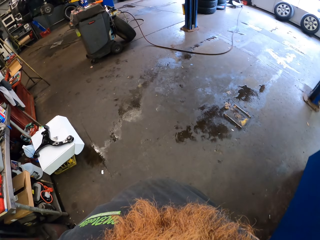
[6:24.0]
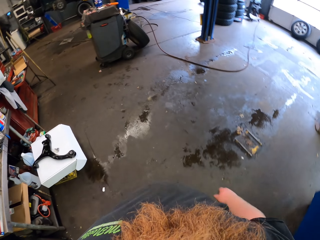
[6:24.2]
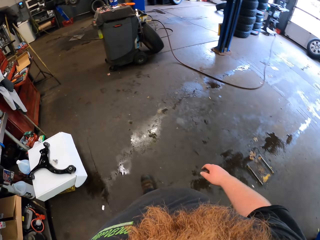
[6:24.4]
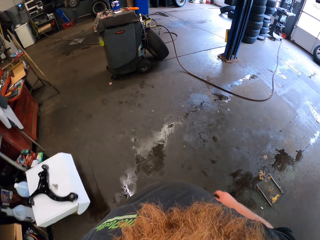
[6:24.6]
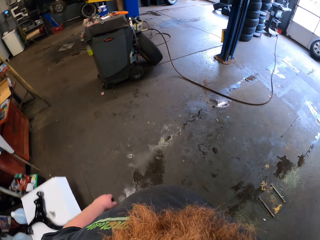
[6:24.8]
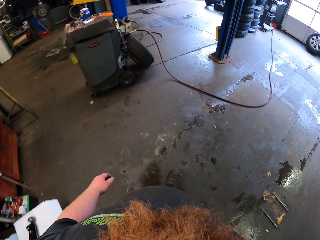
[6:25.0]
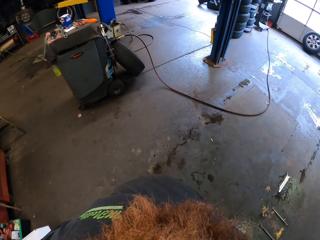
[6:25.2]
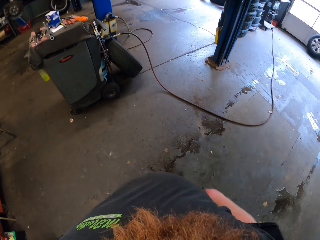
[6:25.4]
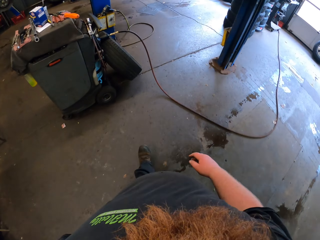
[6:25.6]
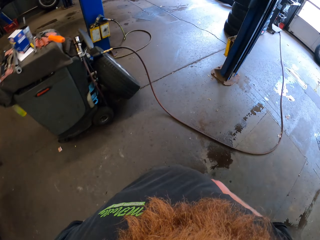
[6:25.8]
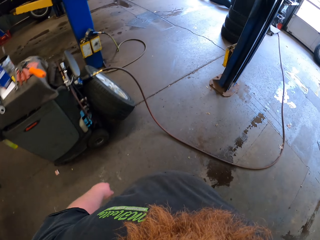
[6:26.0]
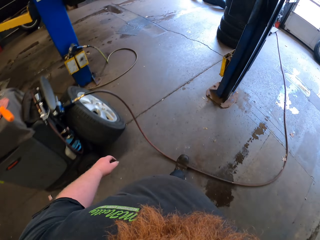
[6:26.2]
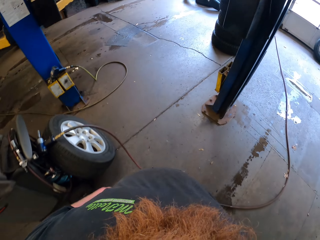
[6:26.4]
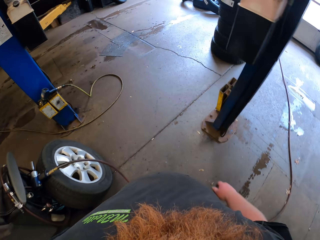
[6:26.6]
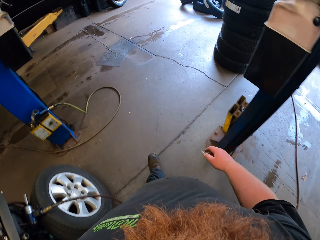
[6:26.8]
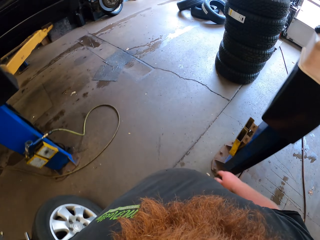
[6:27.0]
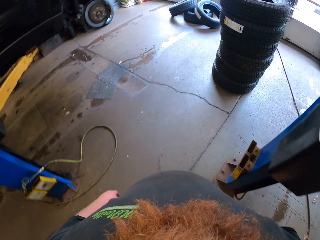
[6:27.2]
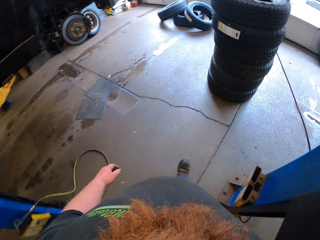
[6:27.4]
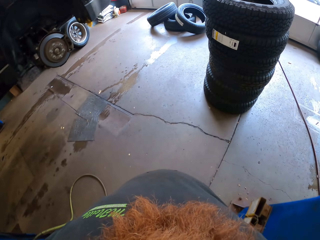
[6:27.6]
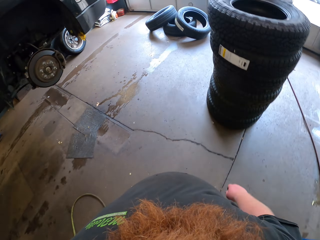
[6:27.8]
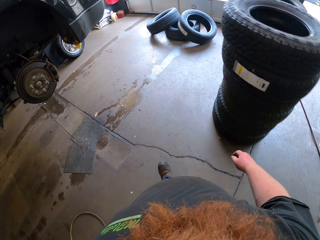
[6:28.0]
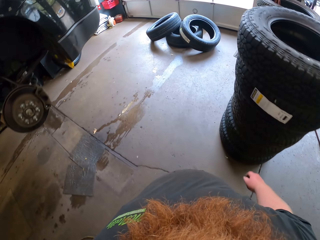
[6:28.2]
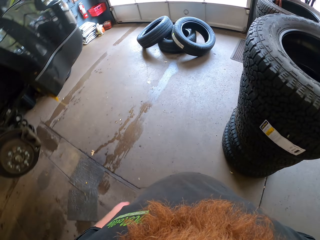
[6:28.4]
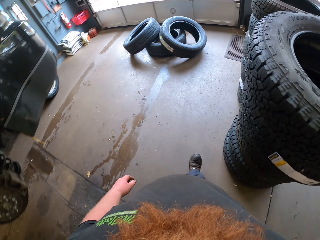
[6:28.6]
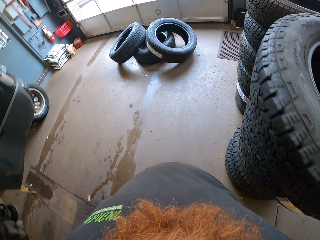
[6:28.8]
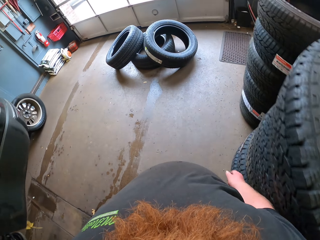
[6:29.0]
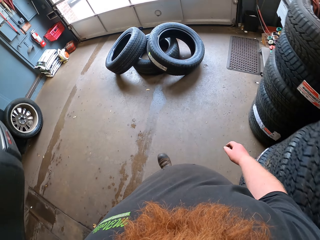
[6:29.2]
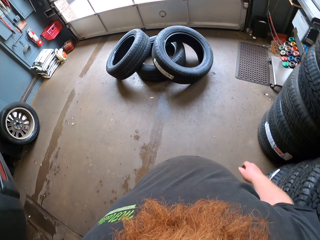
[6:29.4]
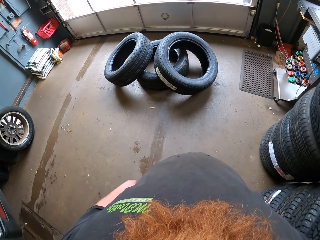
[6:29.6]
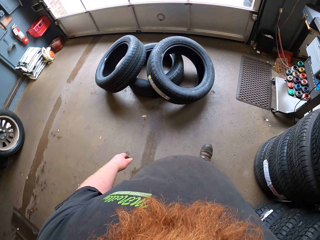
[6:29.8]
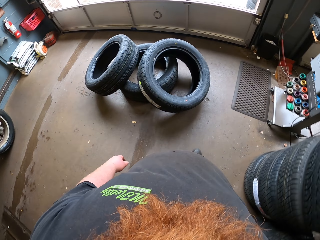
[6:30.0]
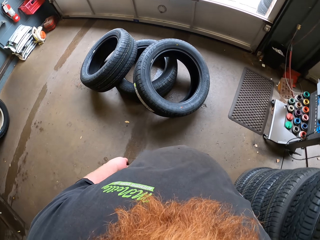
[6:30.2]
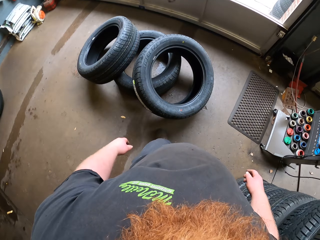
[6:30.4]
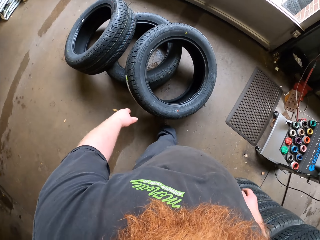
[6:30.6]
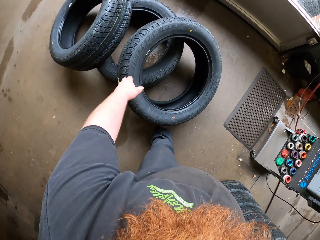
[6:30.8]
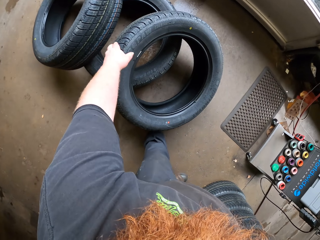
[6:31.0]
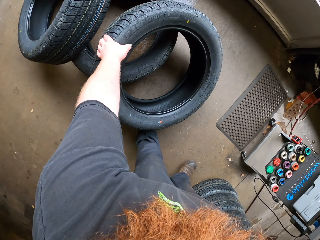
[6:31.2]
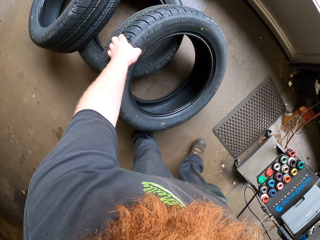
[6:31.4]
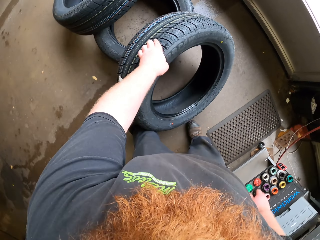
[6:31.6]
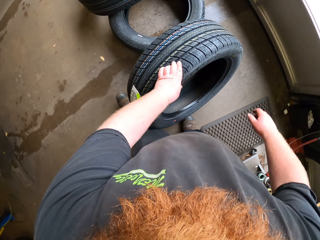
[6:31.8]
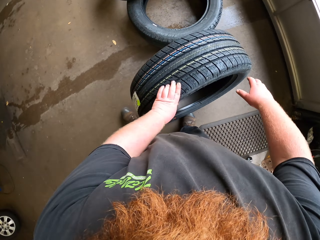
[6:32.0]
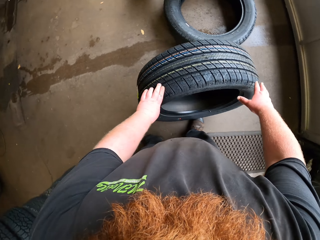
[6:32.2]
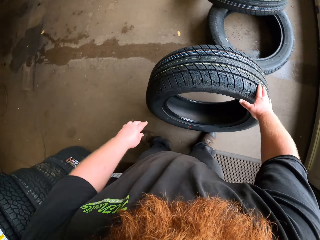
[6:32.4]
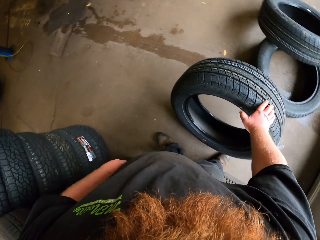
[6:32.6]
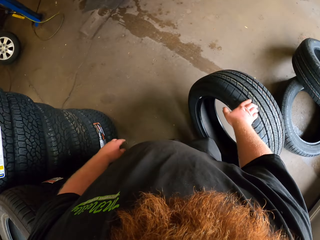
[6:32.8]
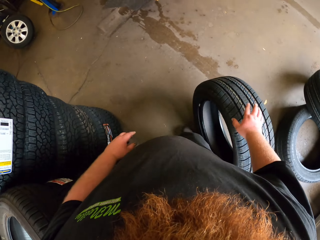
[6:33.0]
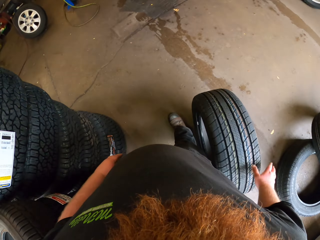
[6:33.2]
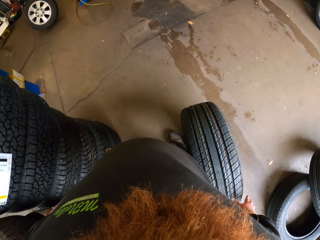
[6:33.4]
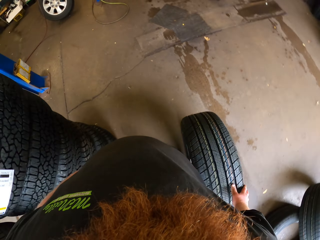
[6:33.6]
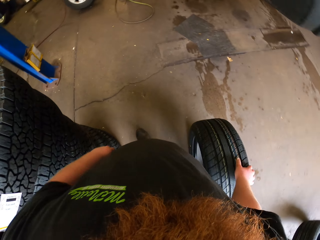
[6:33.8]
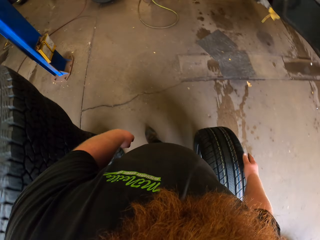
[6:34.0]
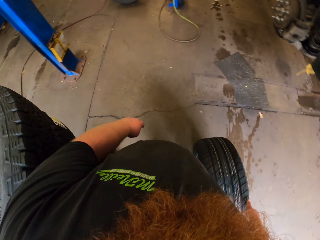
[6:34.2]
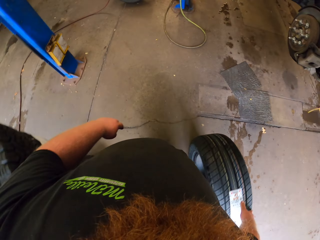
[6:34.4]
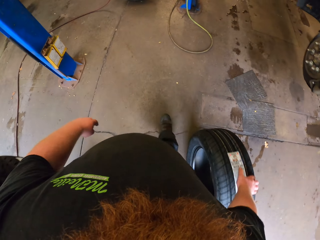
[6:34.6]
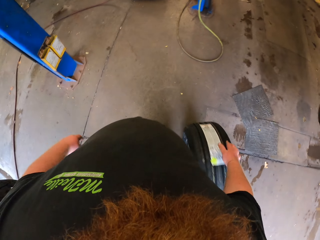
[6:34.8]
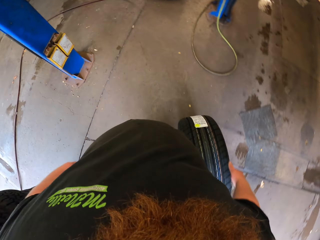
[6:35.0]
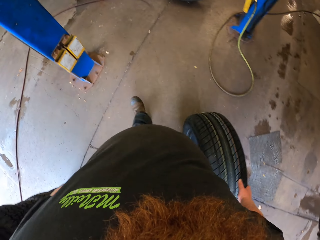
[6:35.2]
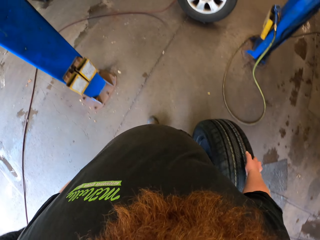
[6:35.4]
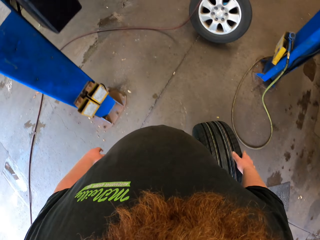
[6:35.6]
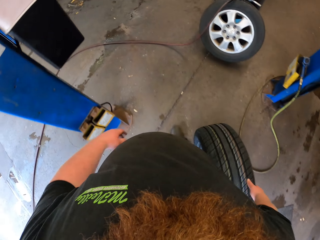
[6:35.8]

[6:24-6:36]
The camera wearer picks the tire from the ground. They ride the tire on the floor of the garage. They walk around.

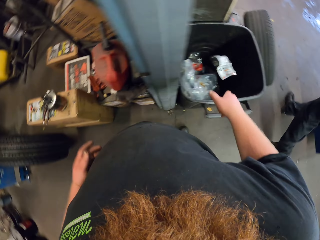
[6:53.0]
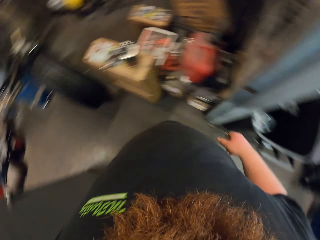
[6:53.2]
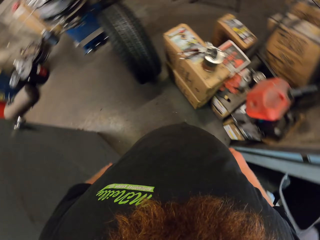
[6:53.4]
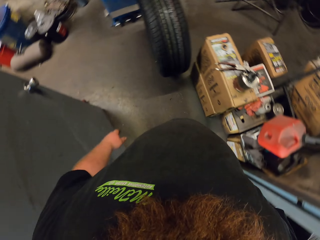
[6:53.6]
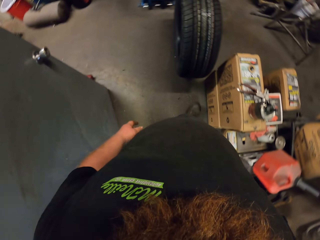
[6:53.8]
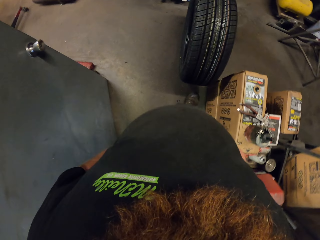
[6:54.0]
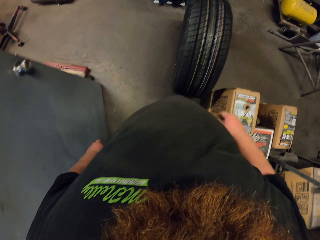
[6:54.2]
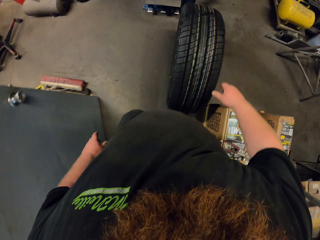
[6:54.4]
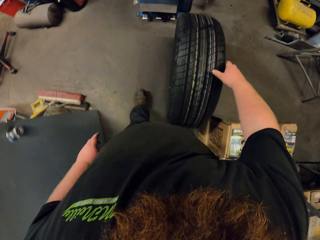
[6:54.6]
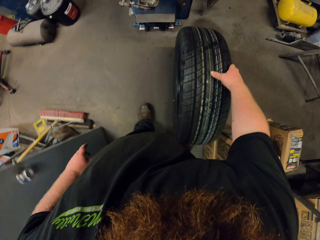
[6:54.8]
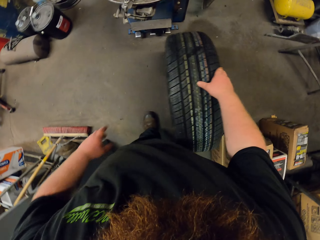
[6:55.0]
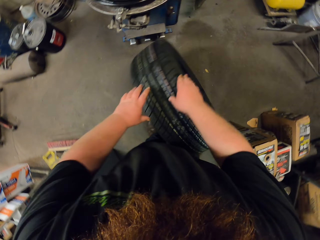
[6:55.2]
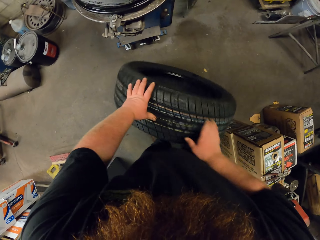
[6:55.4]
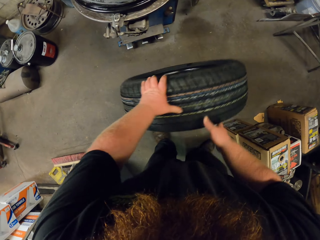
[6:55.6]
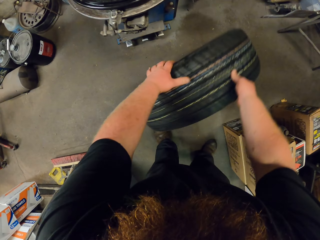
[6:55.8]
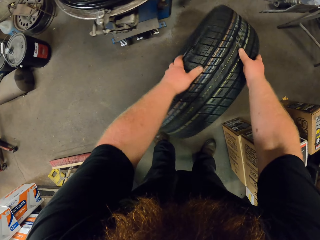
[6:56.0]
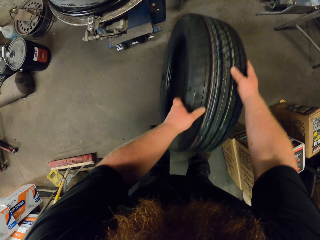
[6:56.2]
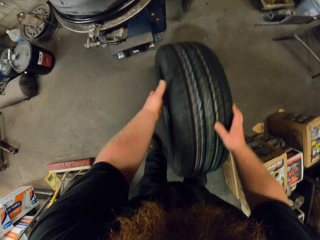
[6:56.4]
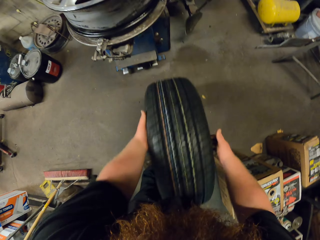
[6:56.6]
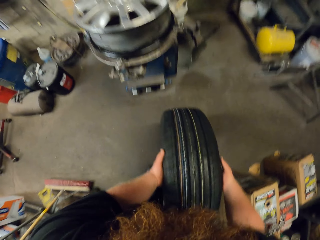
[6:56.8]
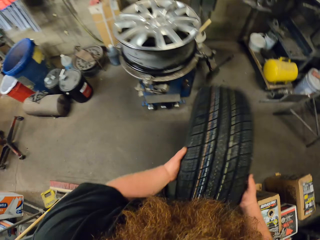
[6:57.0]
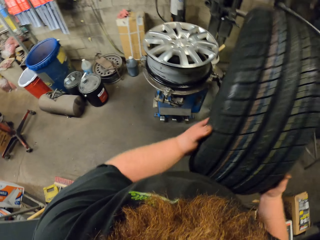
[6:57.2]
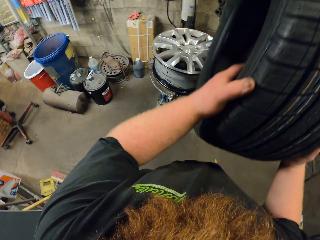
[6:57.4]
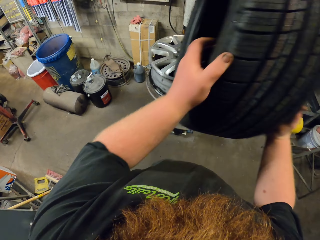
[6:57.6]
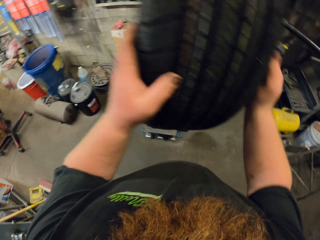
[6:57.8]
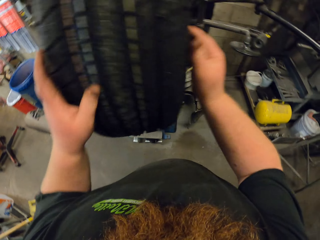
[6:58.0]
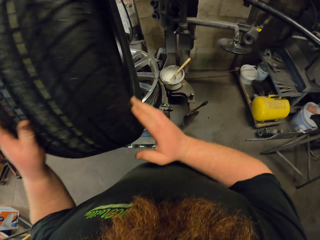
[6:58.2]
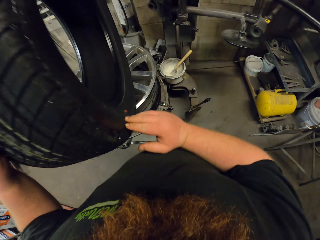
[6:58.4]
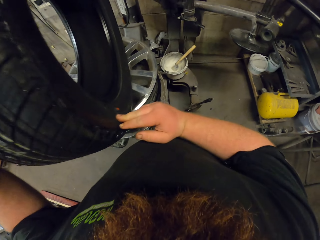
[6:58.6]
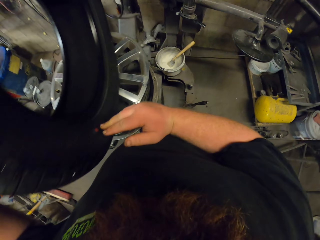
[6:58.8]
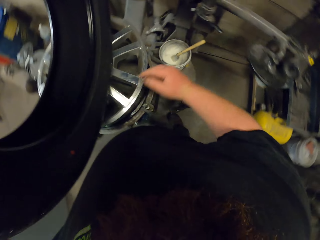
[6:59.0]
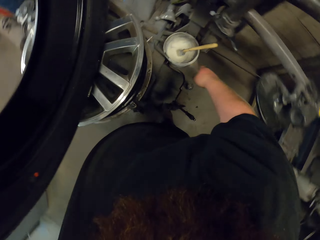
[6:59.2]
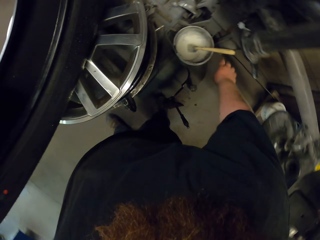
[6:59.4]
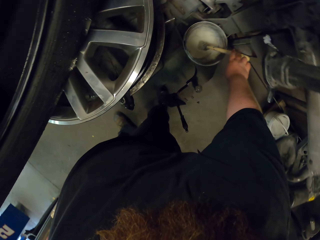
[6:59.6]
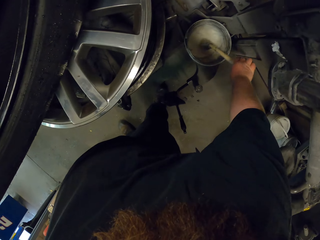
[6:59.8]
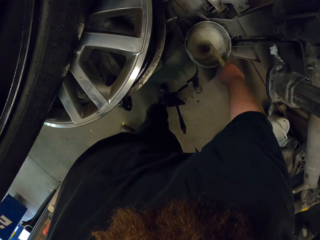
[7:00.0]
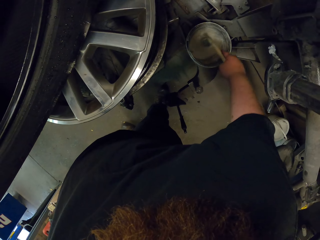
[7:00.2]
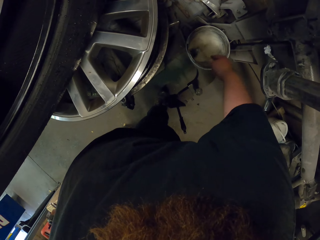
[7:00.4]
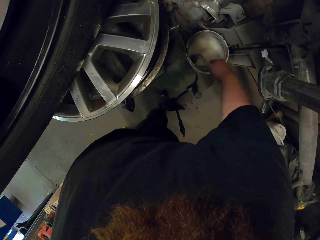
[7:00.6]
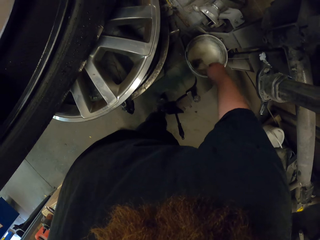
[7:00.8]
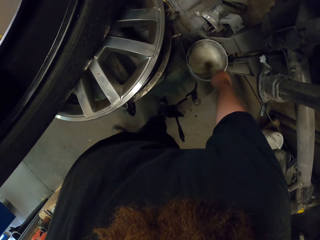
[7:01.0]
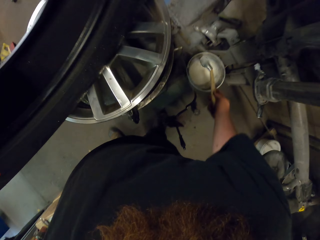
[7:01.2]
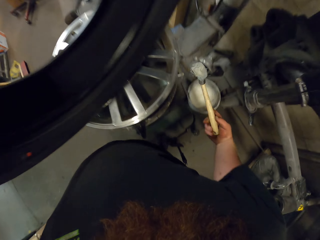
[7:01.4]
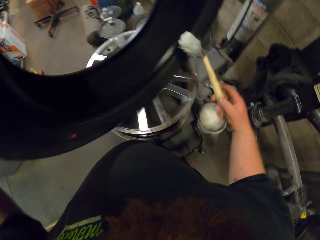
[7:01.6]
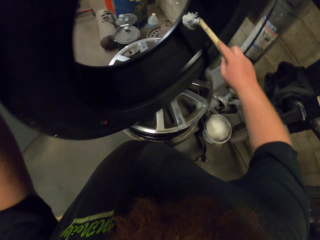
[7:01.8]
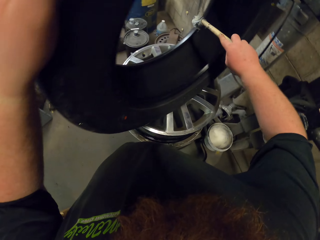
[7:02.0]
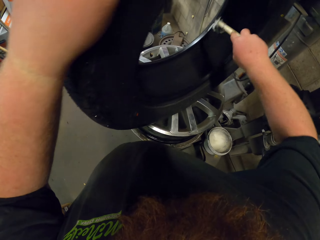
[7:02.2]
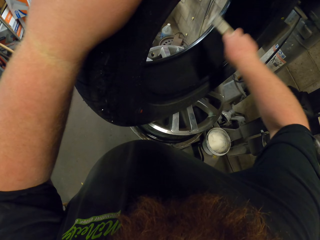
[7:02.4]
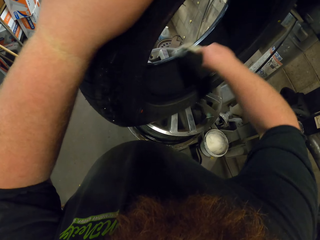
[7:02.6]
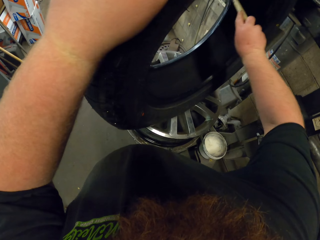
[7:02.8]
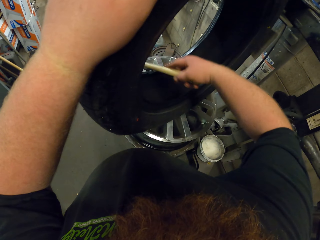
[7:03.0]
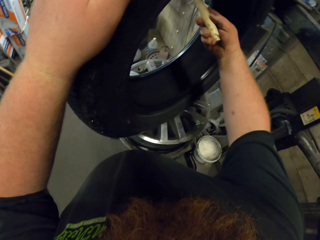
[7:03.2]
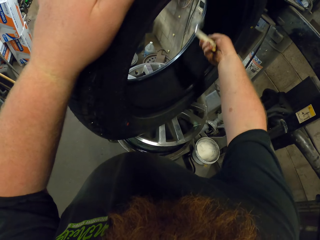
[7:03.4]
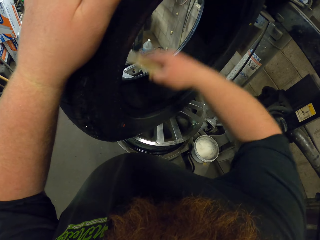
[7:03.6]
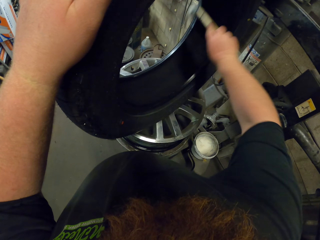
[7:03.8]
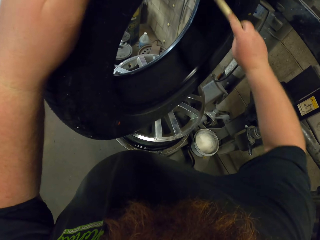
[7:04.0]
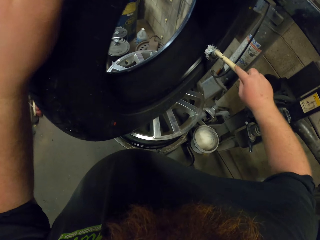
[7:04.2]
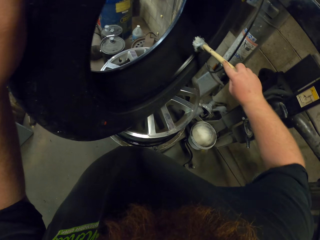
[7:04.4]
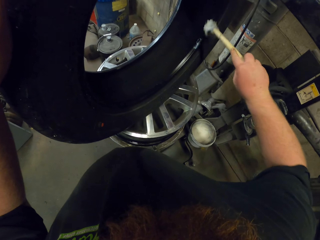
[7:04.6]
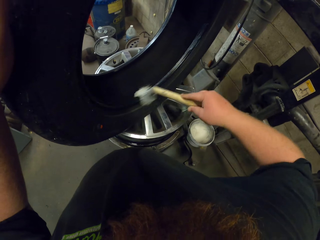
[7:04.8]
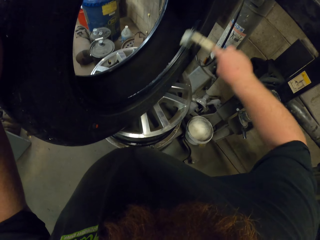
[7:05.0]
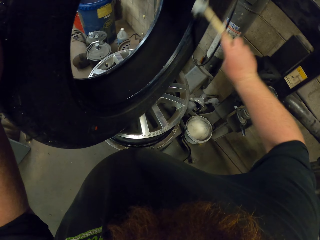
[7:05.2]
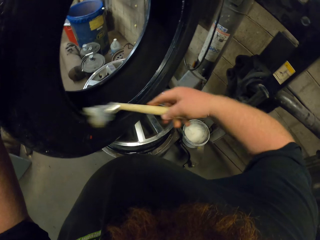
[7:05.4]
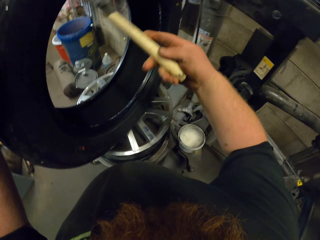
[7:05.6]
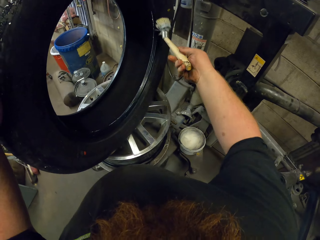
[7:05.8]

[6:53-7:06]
The camera wearer throws the sticker in the dustbin. They walk around. They lift the tire from the floor, putting it on the wheel. They roll the tire. They place the tire in the rim. They mix lubricant using a wooden stick. They take something. They apply the lubricant on the wheel.
